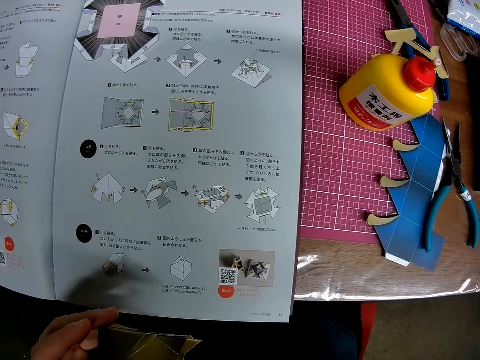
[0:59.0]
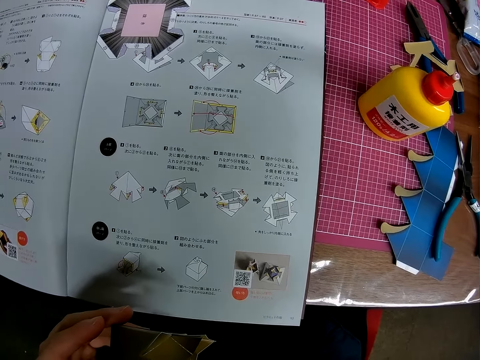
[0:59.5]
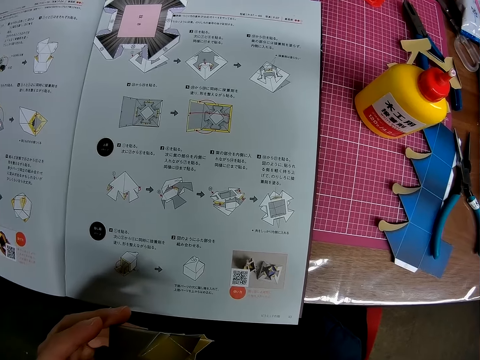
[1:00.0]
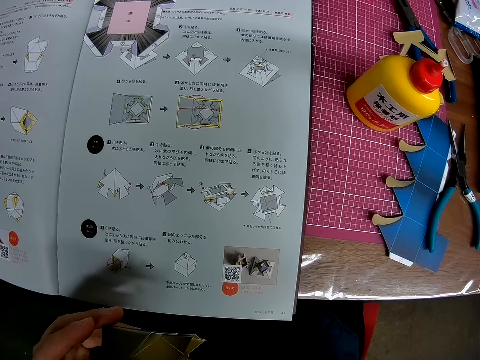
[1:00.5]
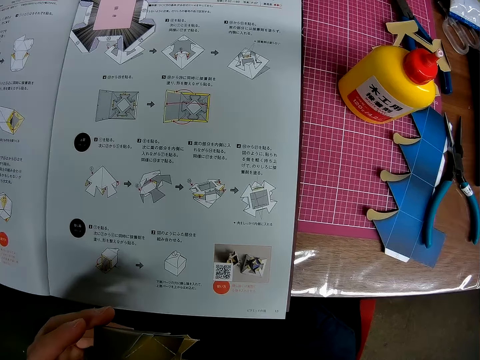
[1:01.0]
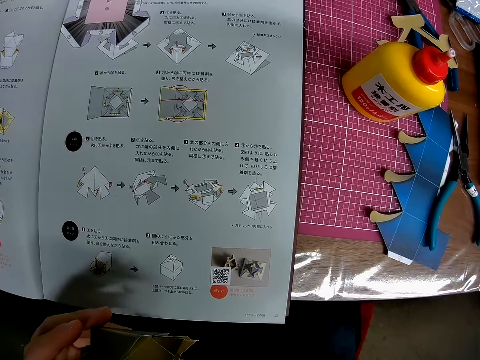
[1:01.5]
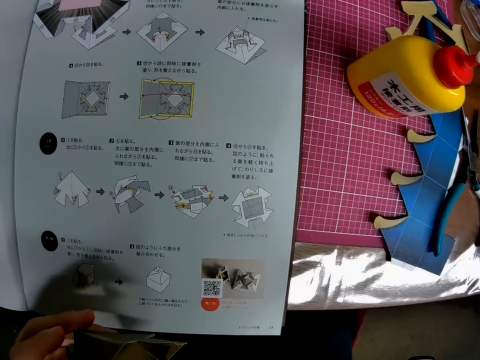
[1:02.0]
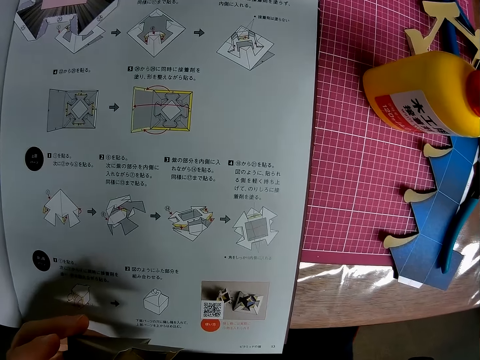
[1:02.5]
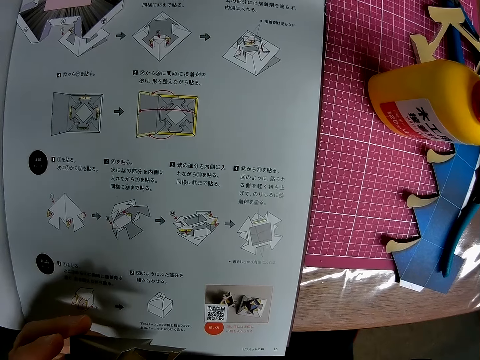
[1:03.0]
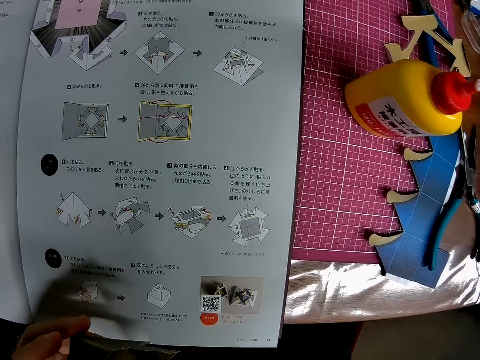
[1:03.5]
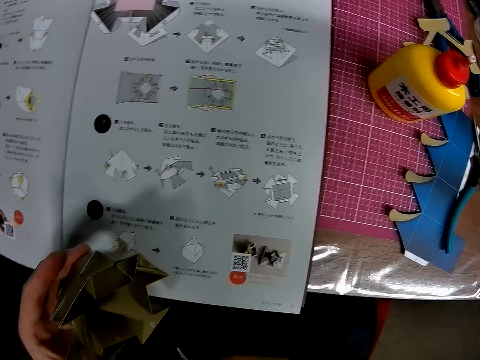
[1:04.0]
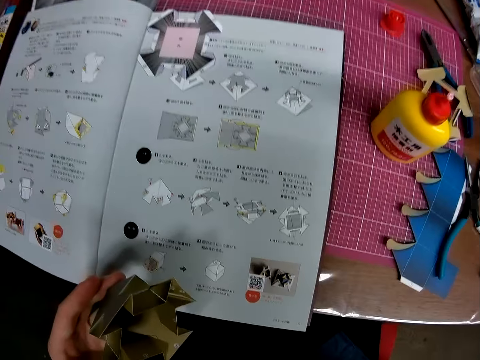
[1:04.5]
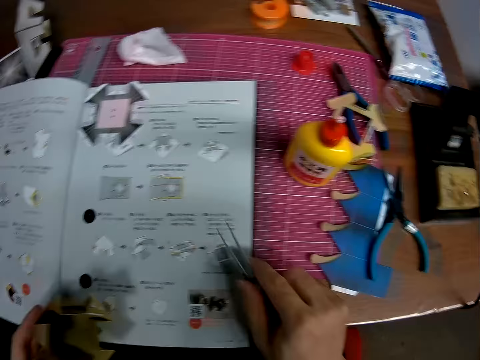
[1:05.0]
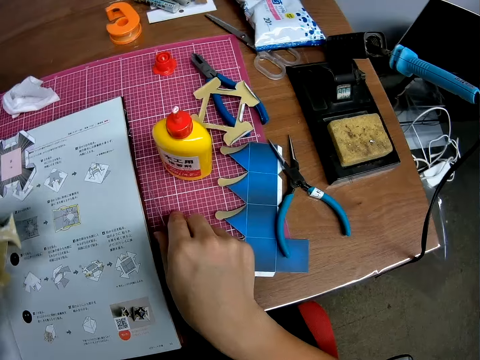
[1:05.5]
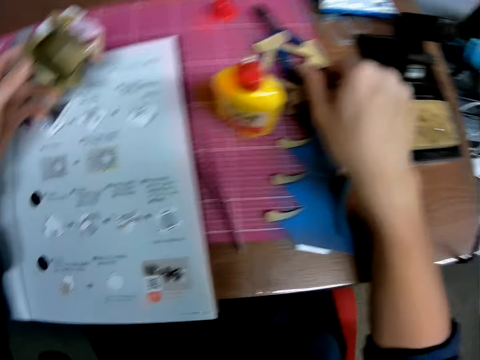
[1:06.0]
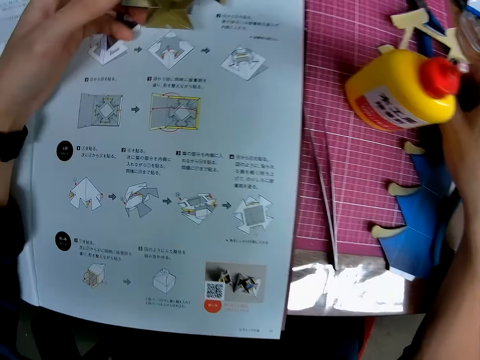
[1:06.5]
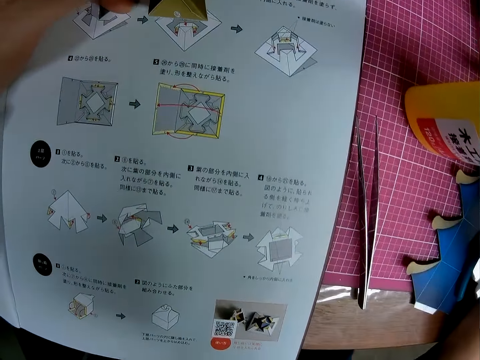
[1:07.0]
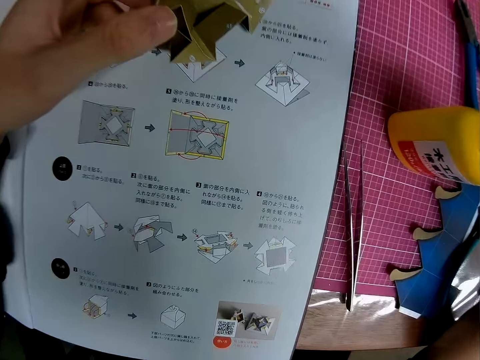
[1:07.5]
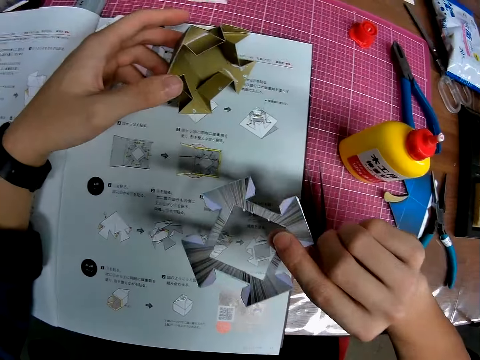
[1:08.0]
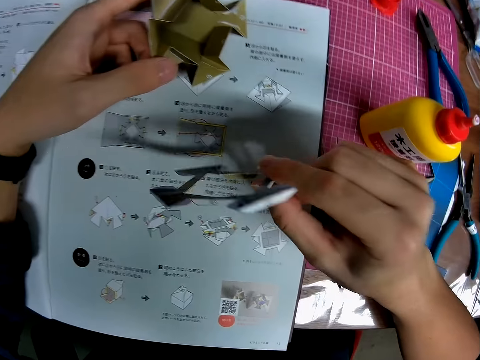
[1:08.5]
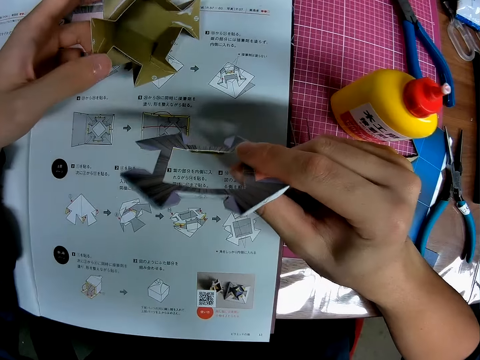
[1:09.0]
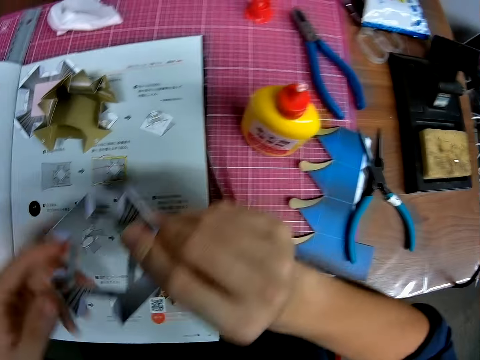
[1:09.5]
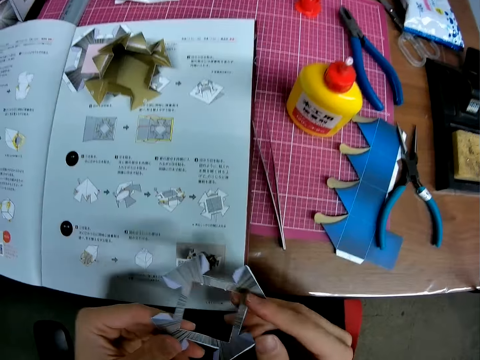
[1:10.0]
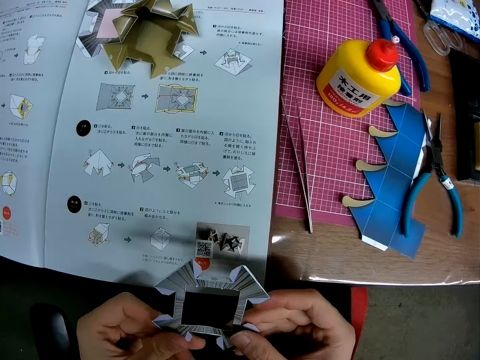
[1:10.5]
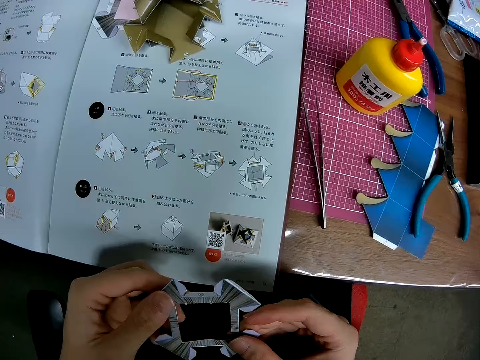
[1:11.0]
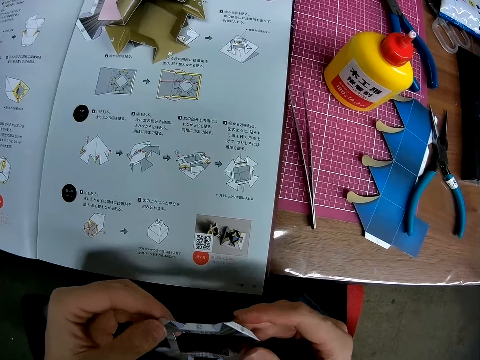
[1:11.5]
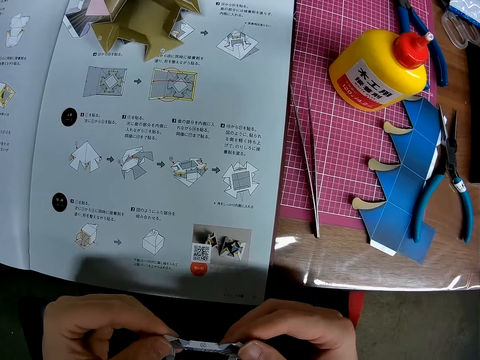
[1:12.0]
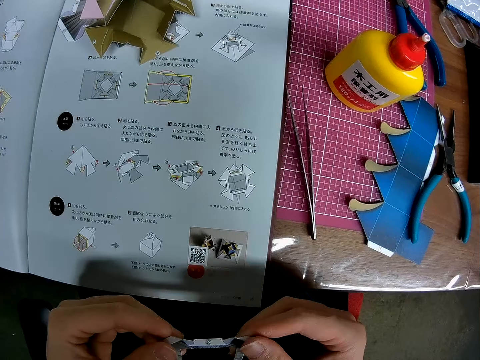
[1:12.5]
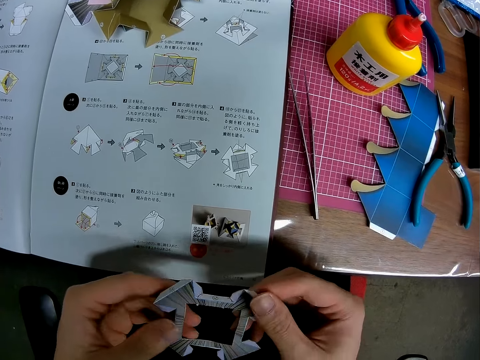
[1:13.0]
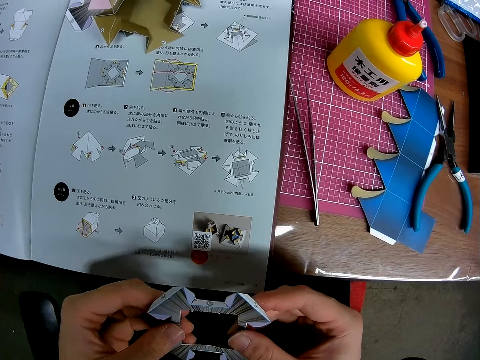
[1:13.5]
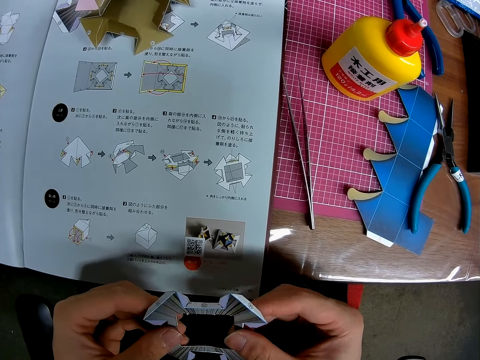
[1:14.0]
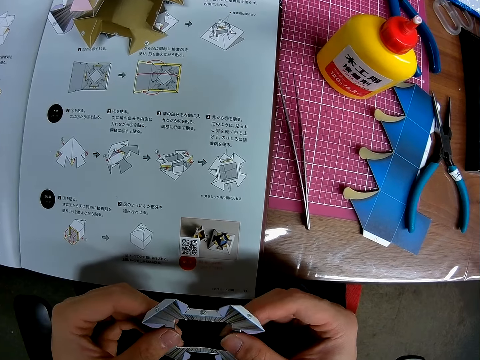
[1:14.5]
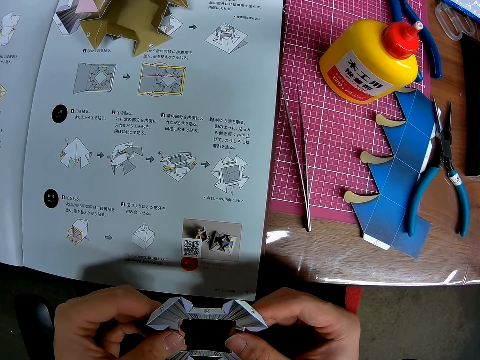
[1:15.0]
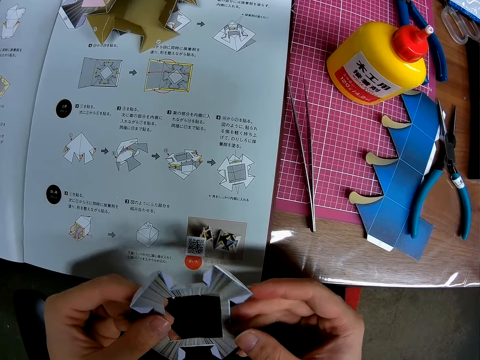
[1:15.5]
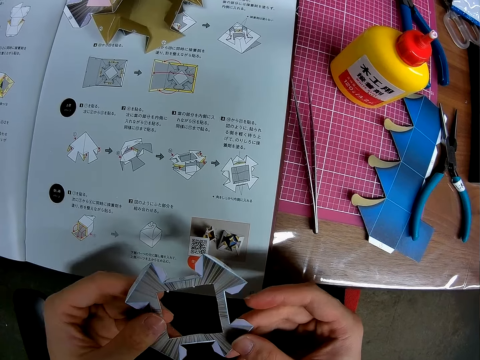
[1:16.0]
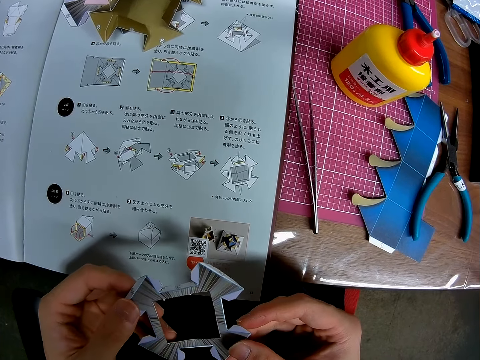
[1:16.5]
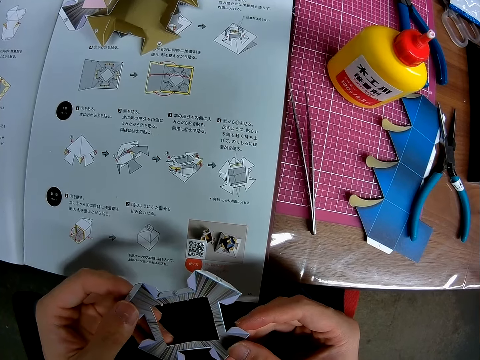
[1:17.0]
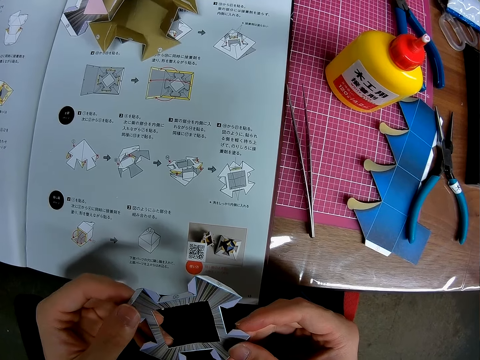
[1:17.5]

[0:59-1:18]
The camera wearer puts the tweezer tong on the cutting mat. They pick up another paper craft or crafting paper from the table. They look at the manual book, and look at the crafting paper. They hold the paper craft with both hands.

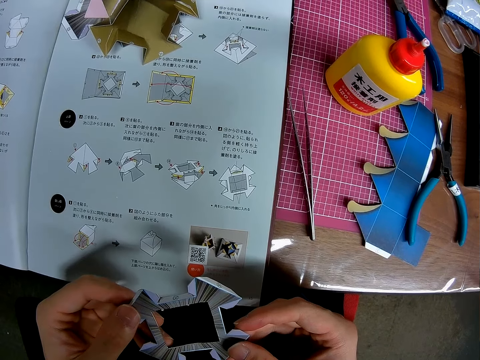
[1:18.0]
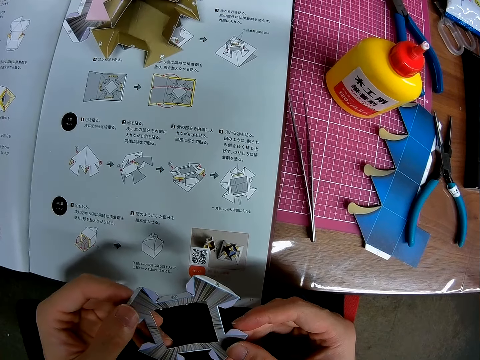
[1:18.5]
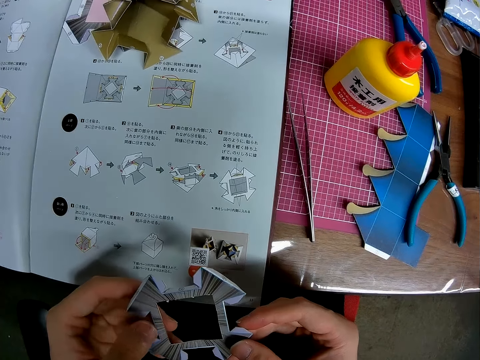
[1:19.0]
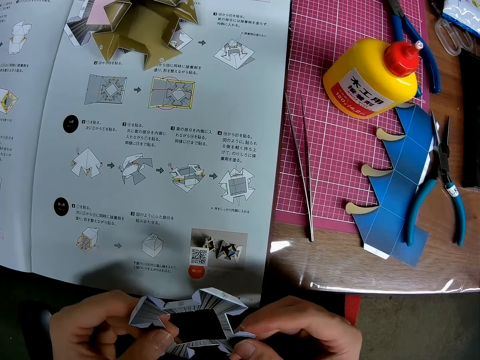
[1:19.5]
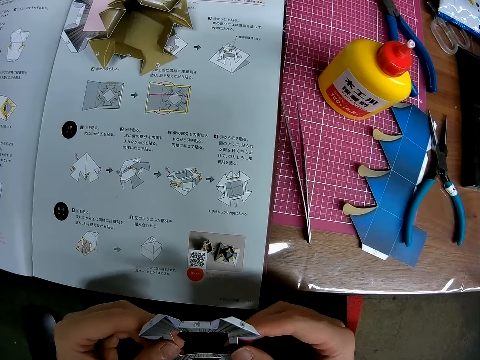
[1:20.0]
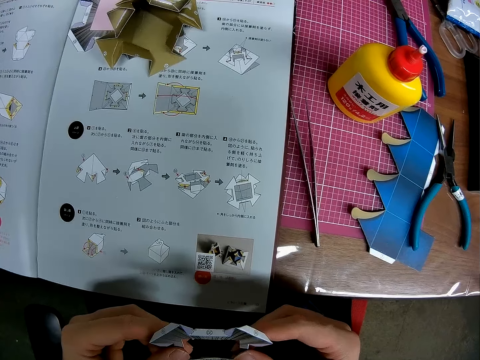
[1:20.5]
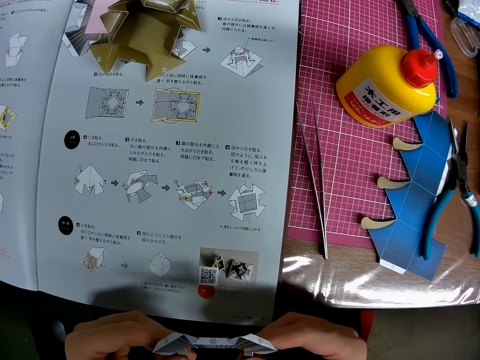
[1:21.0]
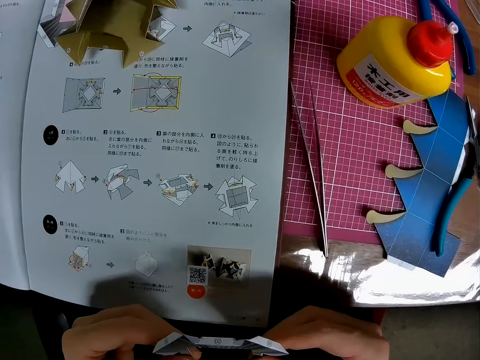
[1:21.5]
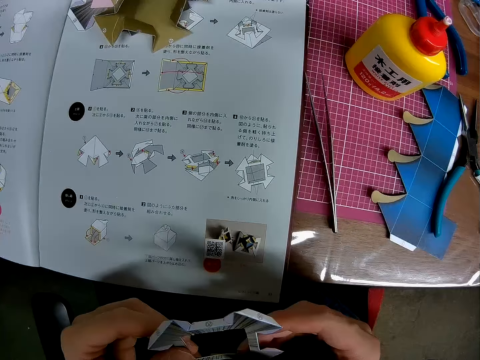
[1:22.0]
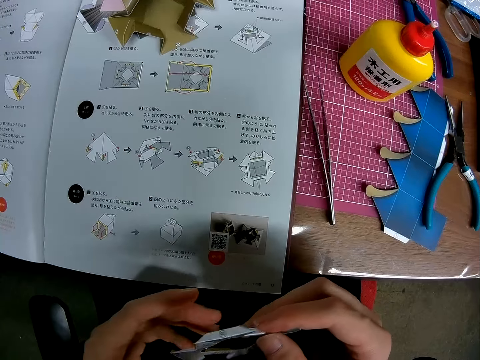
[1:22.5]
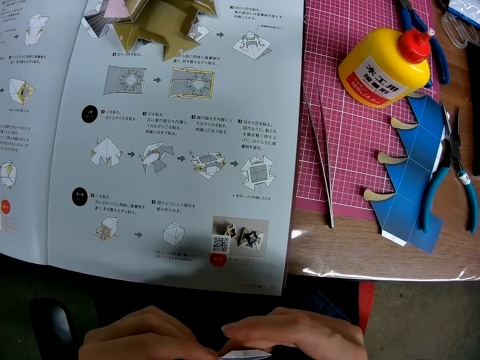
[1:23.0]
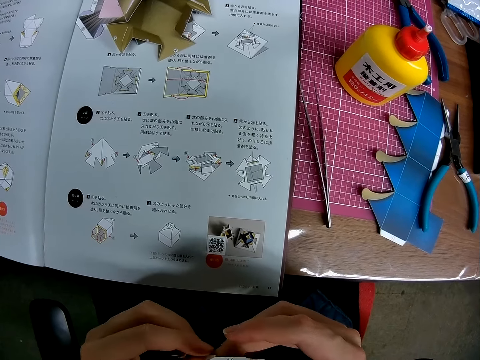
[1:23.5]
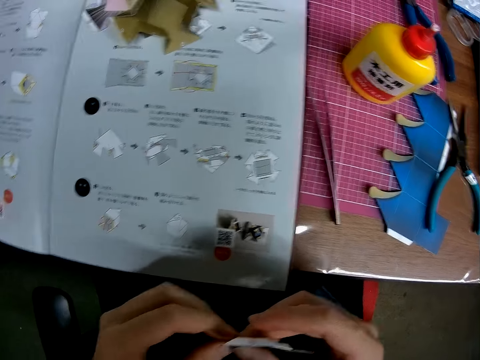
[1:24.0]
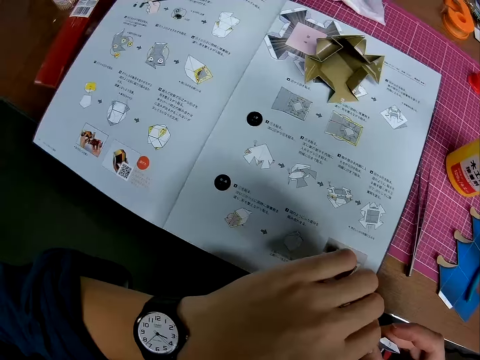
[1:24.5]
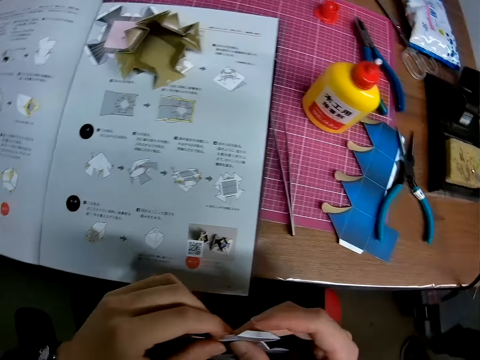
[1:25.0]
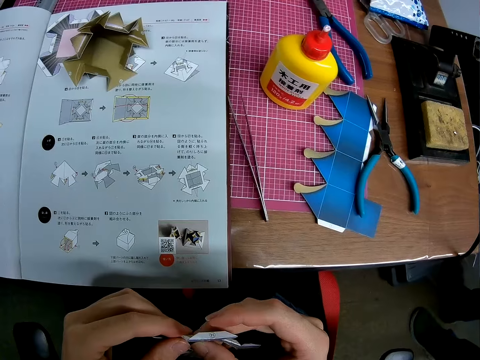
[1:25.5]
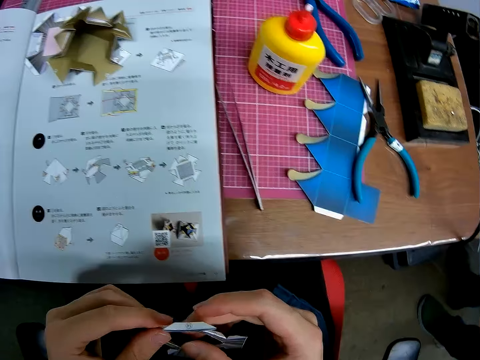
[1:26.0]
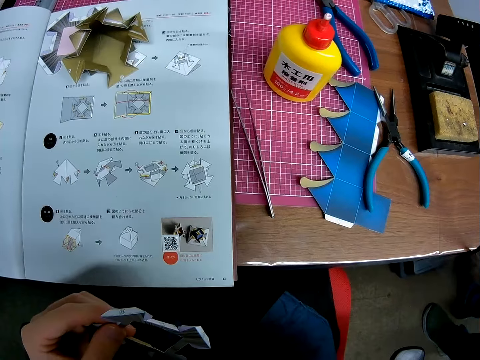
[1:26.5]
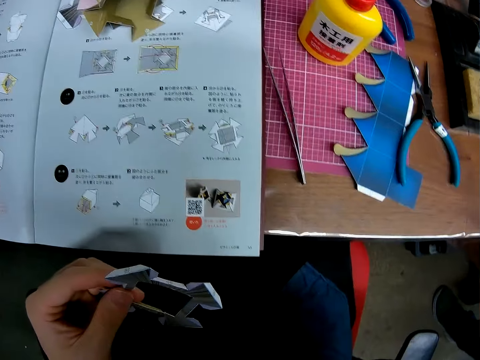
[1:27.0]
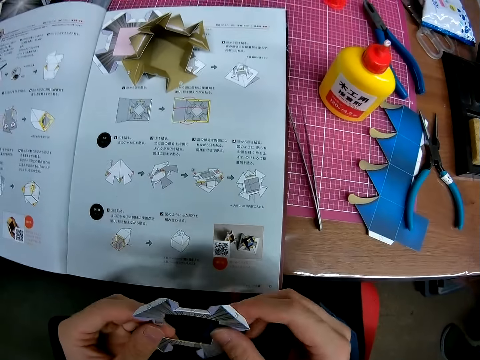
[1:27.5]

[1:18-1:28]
The camera wearer looks at the manual book. He looks at his watch.
